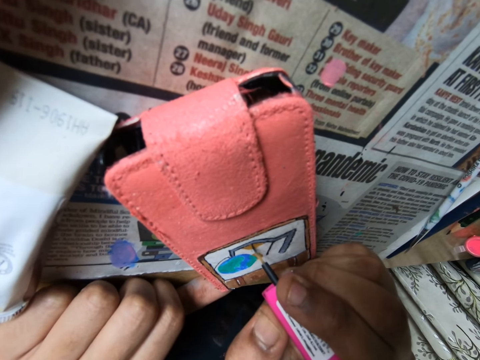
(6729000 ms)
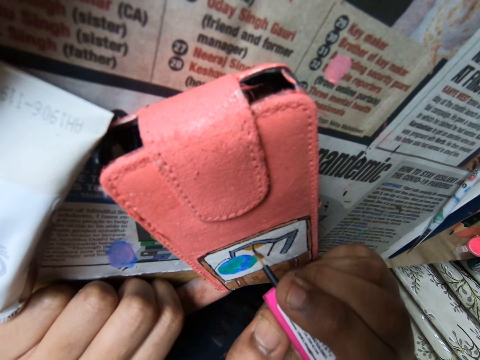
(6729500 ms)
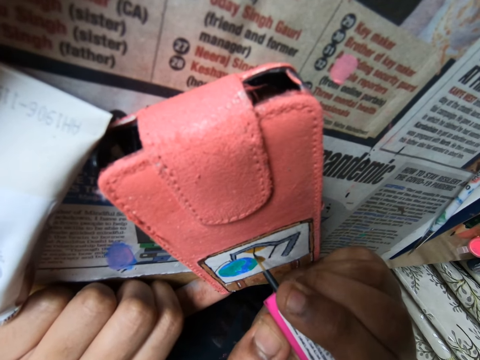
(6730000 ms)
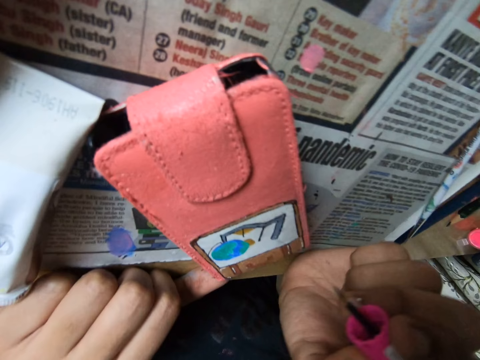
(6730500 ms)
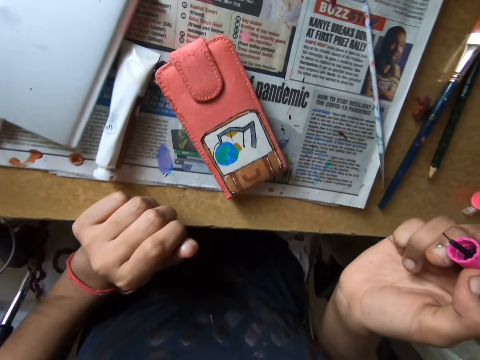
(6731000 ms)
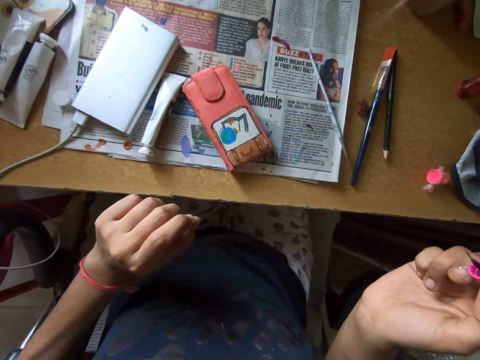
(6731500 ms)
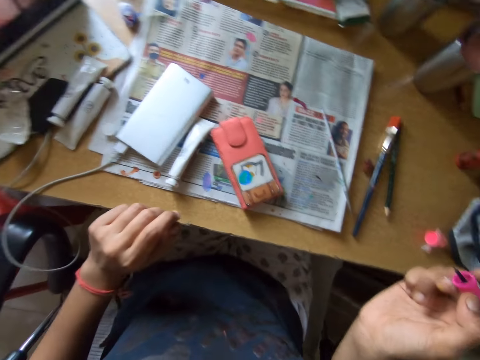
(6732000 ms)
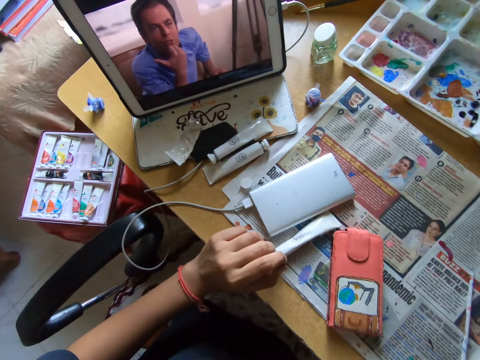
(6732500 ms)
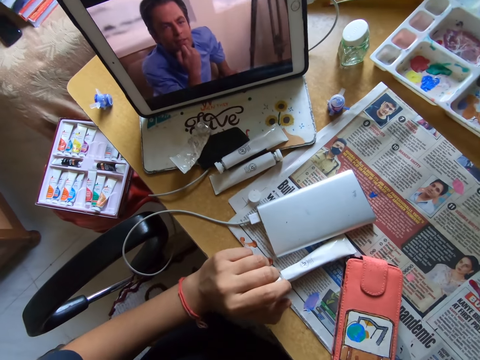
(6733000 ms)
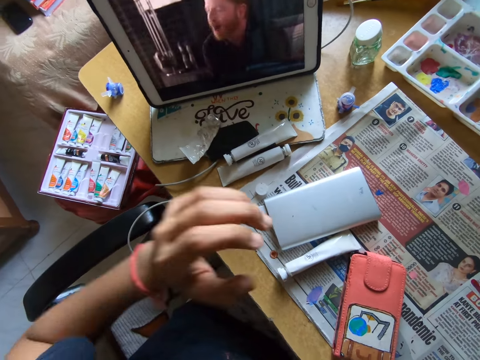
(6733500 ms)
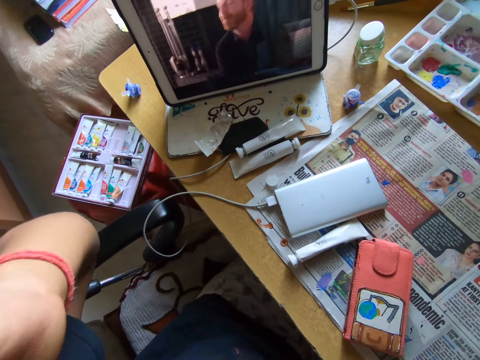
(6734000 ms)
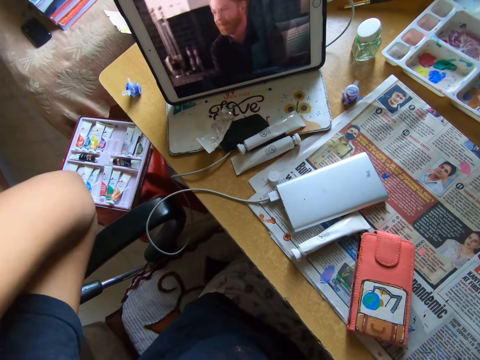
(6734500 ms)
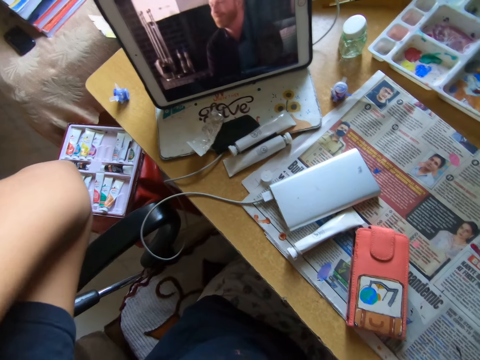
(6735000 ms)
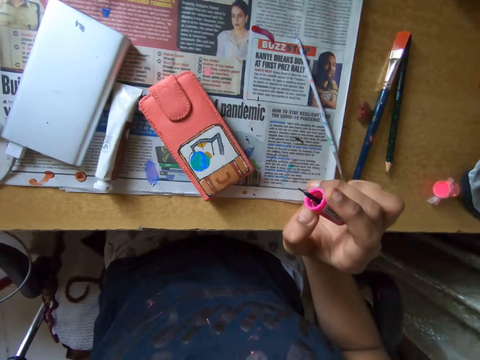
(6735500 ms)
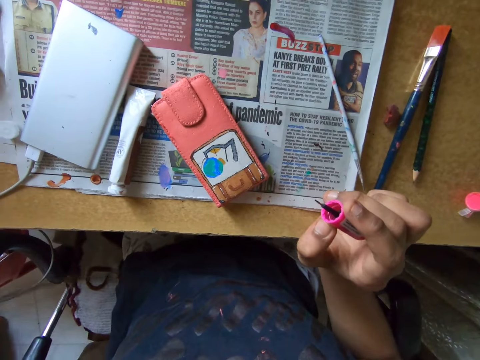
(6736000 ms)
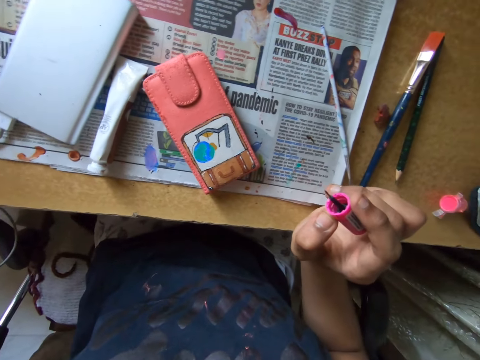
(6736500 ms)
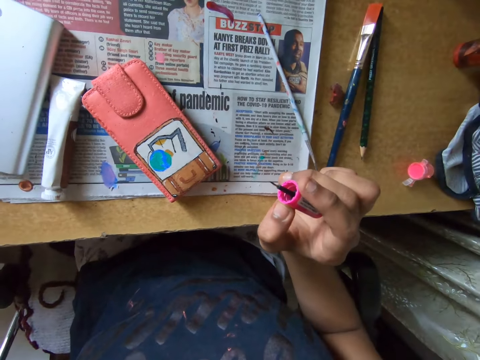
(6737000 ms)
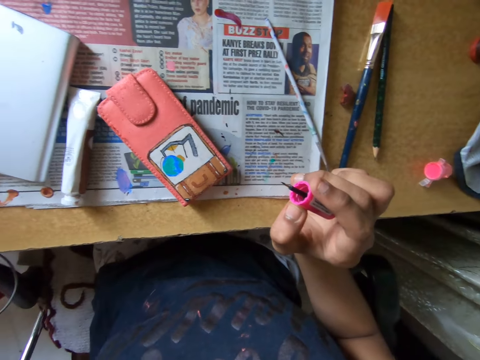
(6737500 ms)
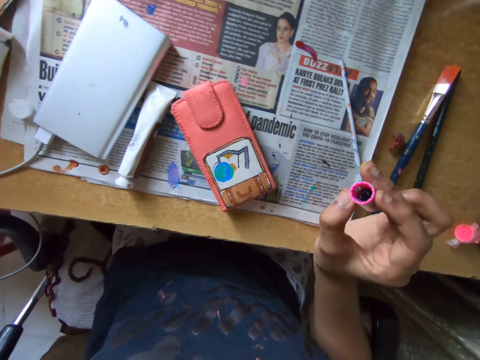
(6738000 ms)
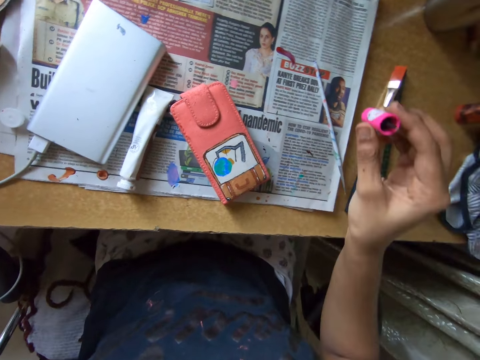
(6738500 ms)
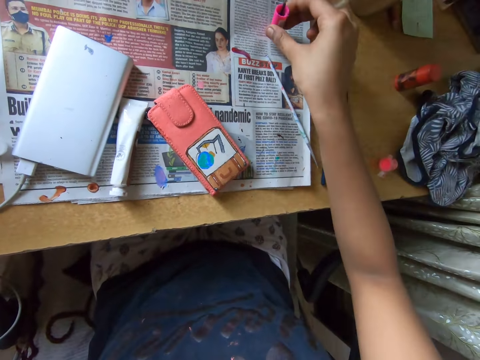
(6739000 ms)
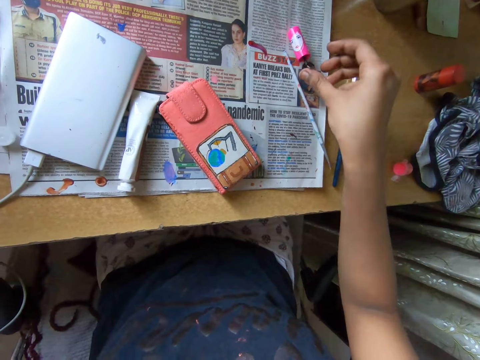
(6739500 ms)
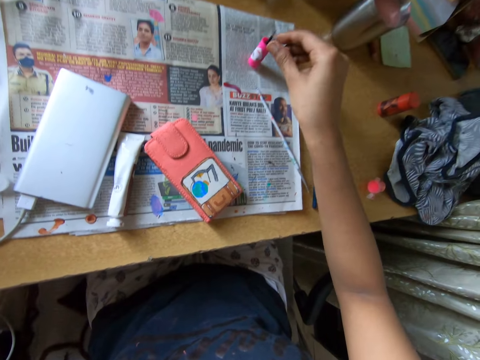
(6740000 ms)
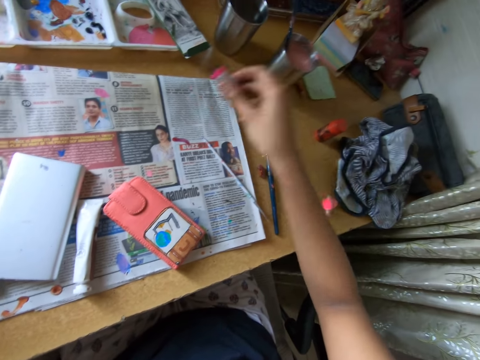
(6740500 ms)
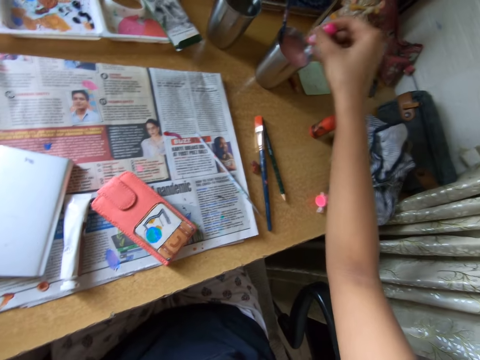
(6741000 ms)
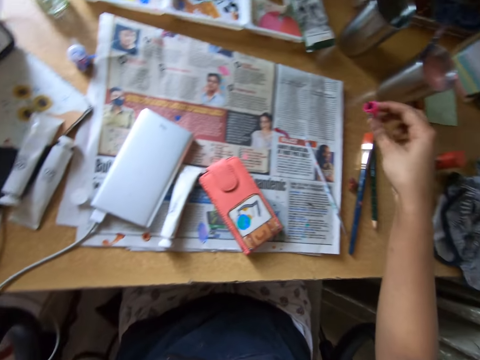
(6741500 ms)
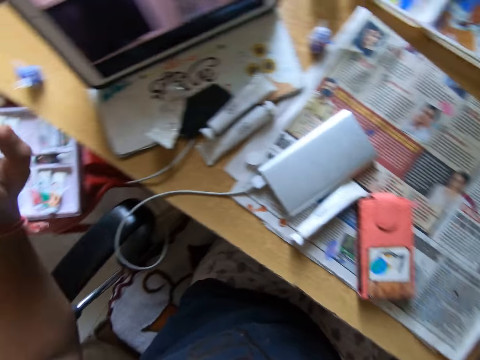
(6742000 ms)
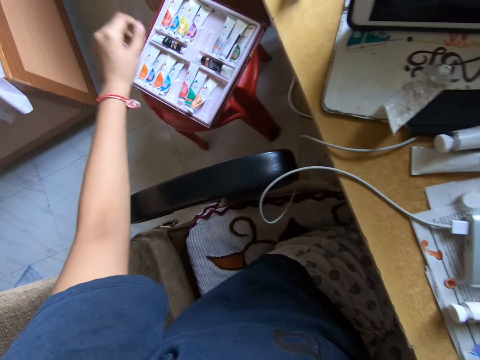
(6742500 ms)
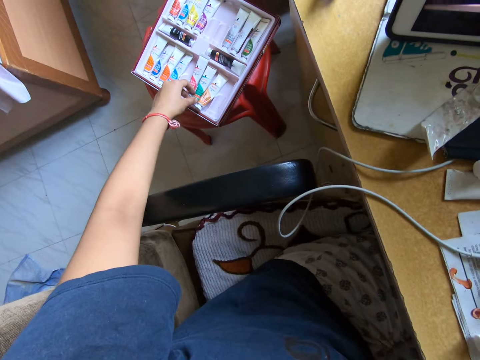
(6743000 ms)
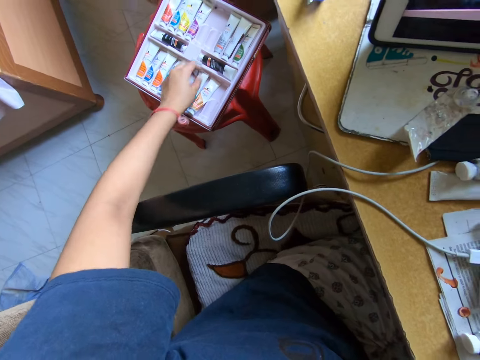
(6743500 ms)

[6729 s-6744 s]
The camera wearer looks around the table. She rinses the brush or polish brush in the water in the stainless cup on the table with her right hand. She dips the polish brush in the ink. She drops the brush on the table with her right hand.

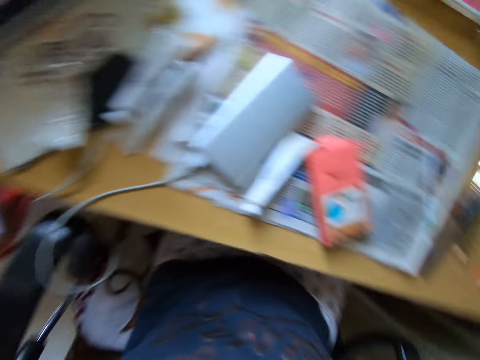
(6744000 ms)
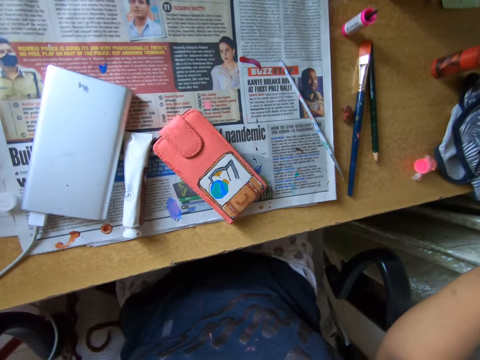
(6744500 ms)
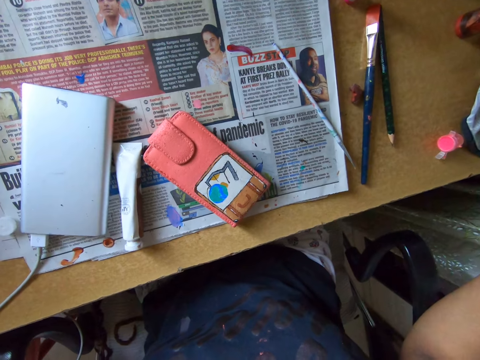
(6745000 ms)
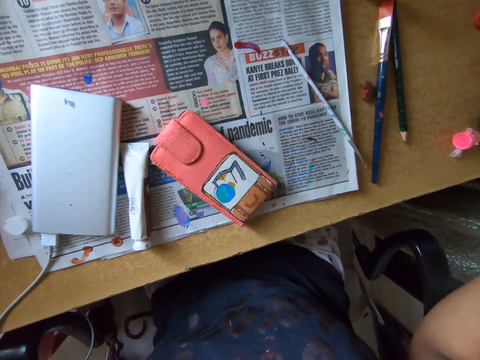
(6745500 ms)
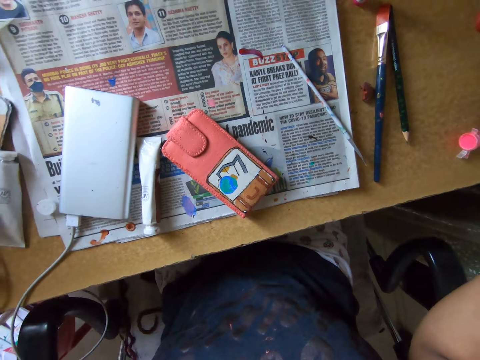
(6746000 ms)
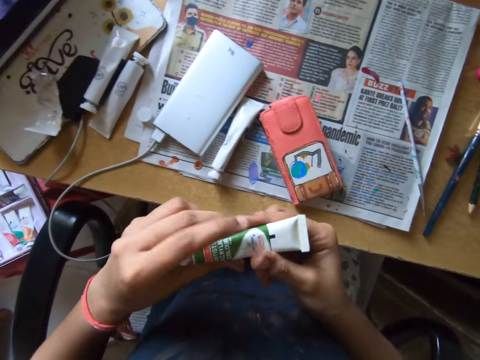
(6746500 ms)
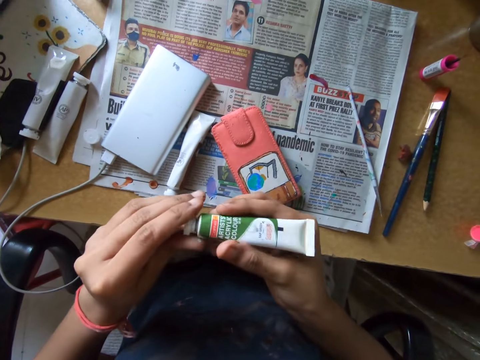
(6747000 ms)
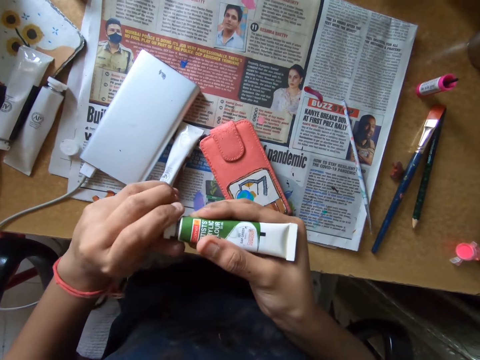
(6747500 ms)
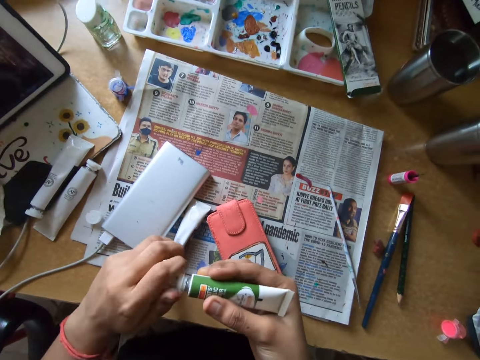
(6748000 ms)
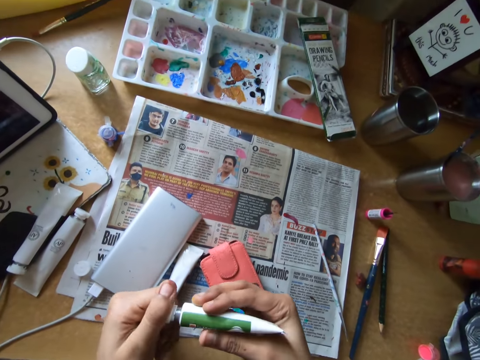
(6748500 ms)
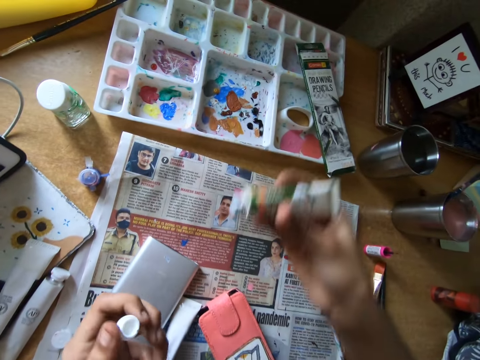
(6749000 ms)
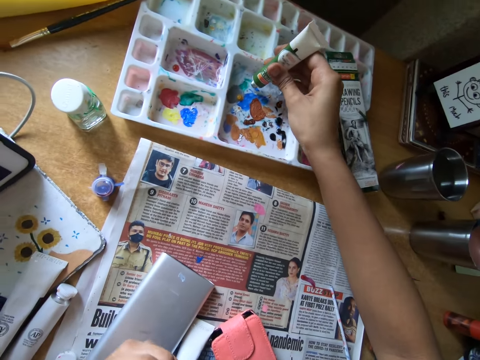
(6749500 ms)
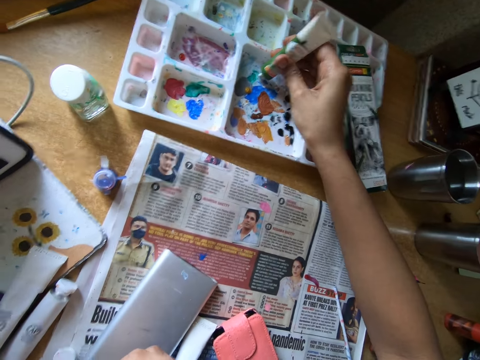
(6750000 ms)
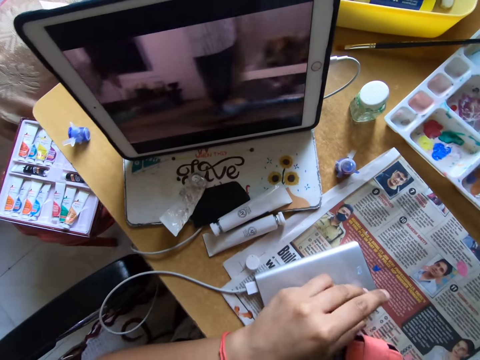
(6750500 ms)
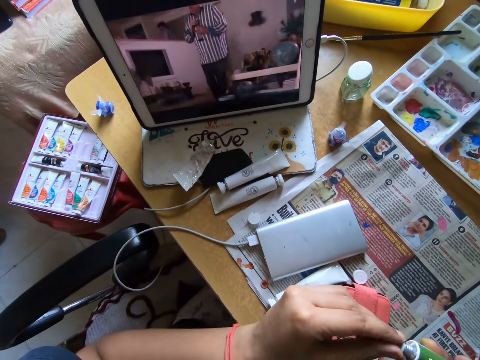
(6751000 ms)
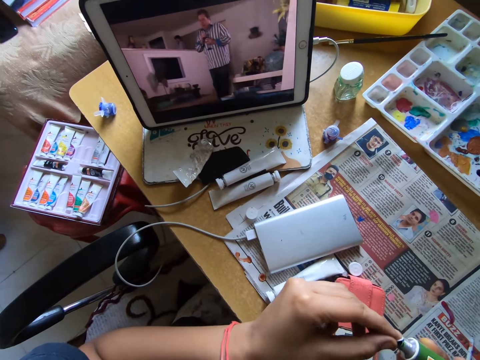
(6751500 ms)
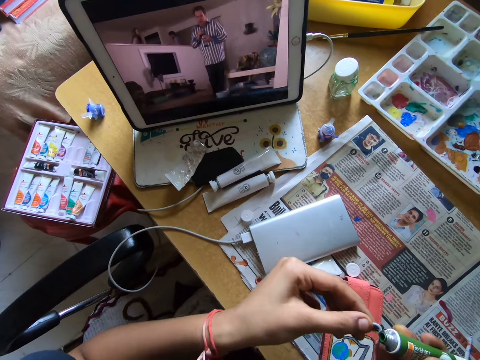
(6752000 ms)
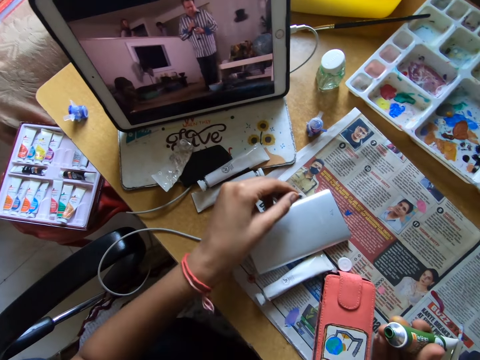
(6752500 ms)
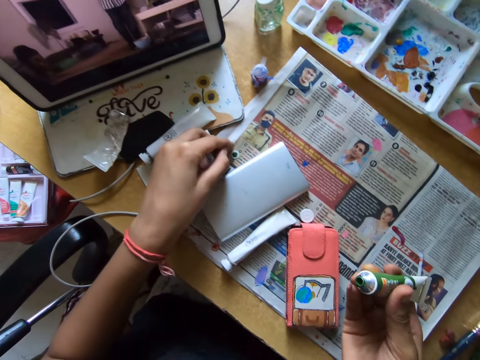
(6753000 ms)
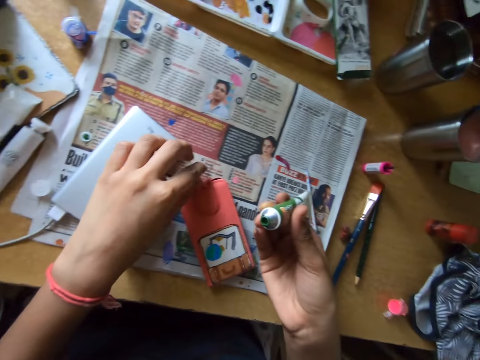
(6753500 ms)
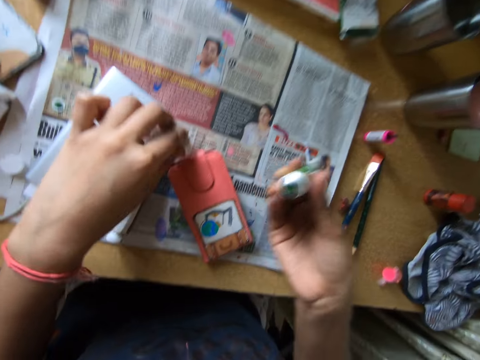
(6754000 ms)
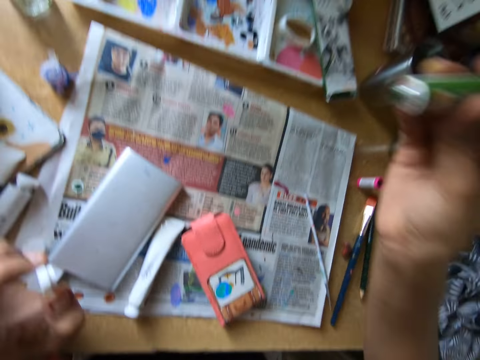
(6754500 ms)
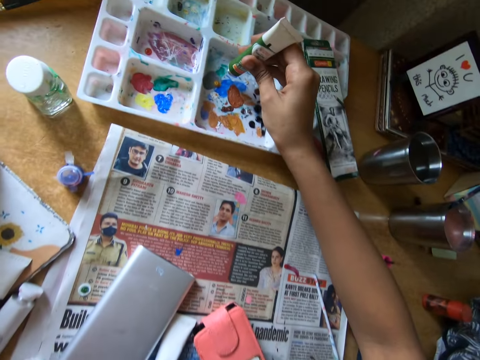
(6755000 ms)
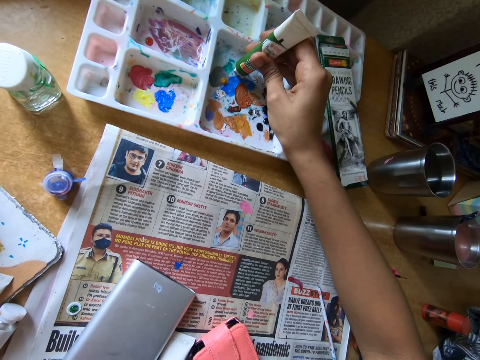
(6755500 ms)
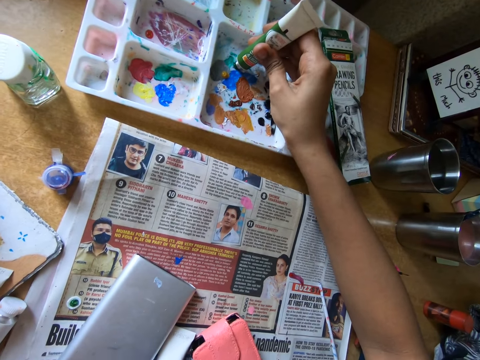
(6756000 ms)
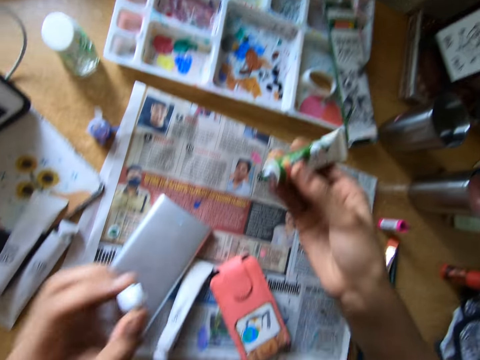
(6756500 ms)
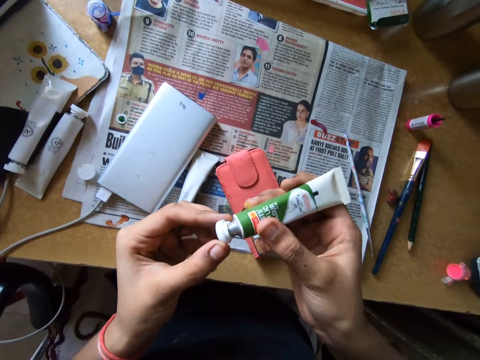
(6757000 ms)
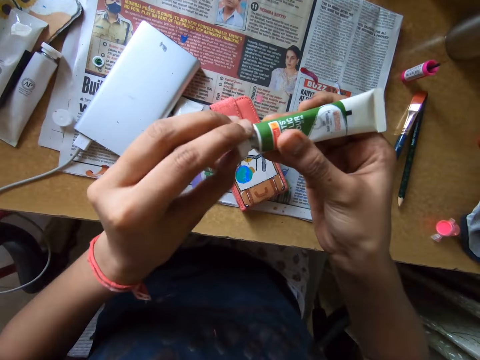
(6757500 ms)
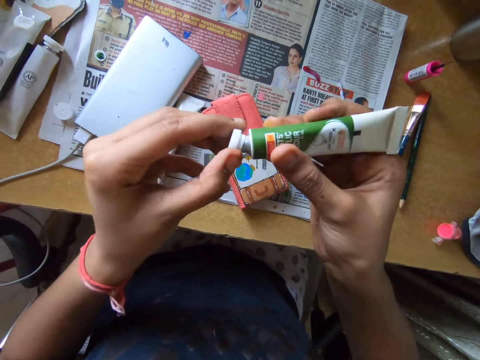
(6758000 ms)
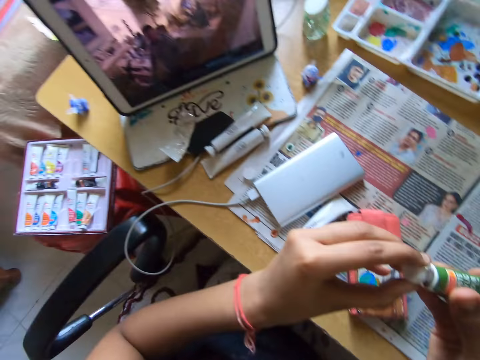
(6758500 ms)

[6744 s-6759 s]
The camera wearer takes the finger slab ink. She passes an ink tube from her left hand to her right hand. She opens the cover of the ink tube in her right hand with her left hand. She pours ink from the ink tube on the pallet on the table with her right hand. She drops the cover of the ink tube on the table with her left hand. She removes a cap from the ink tube in her right hand with her left hand. She drops the cap on the table with her left hand. She picks the cover of the ink tube from the table with her left hand. She pours ink from the ink tube on the pallet on the table with her right hand. She covers the ink tube in her right hand with the cover of the ink tube in her left hand.
